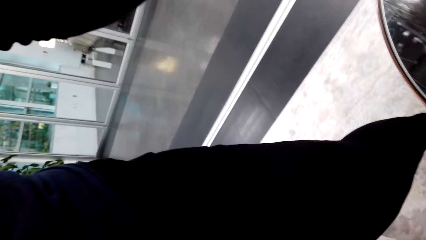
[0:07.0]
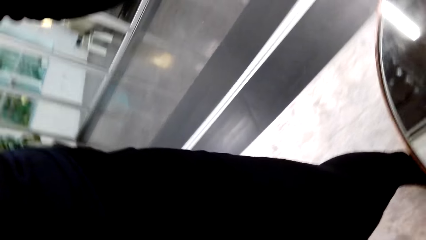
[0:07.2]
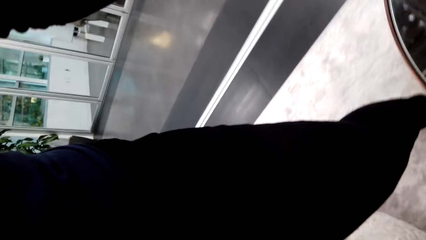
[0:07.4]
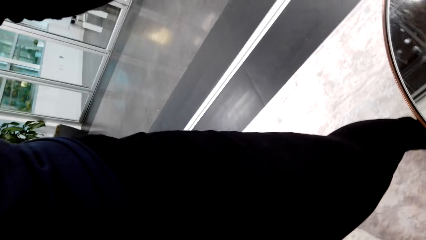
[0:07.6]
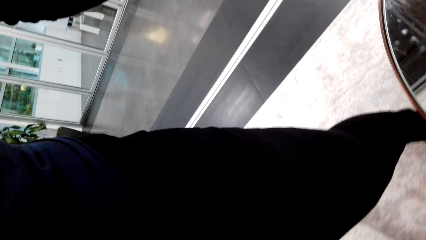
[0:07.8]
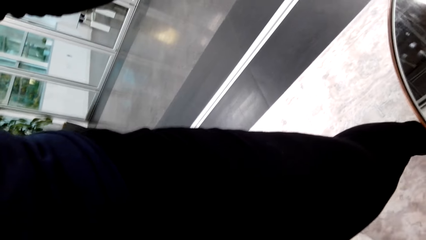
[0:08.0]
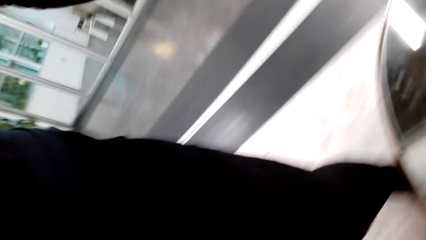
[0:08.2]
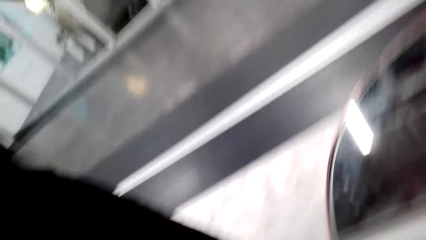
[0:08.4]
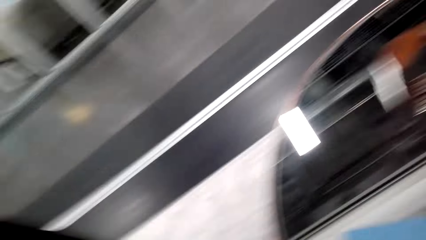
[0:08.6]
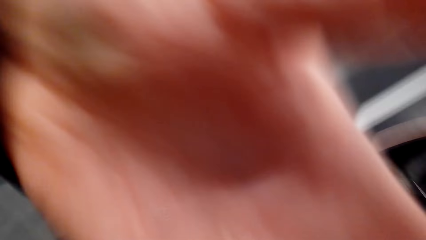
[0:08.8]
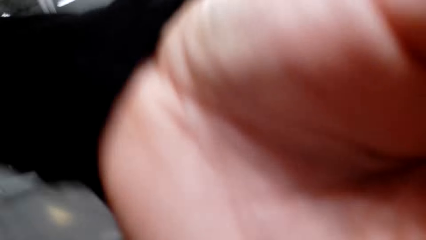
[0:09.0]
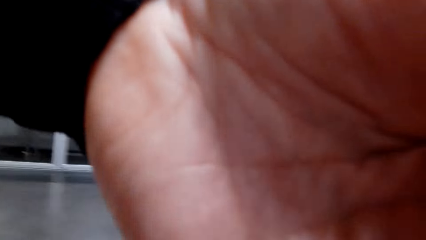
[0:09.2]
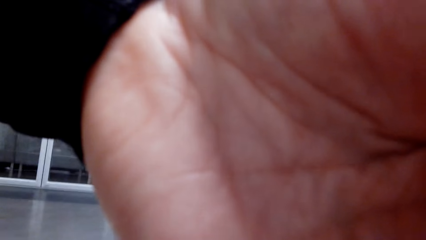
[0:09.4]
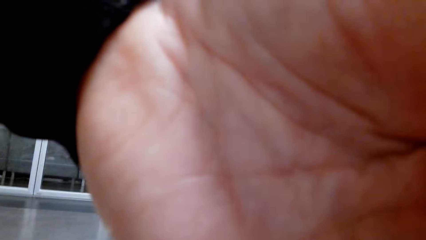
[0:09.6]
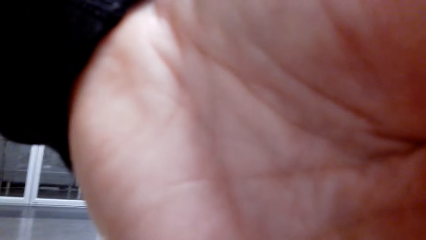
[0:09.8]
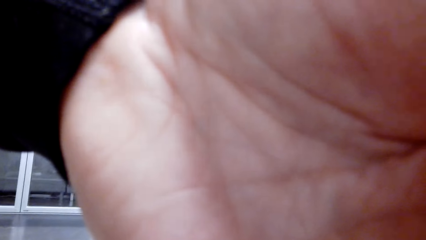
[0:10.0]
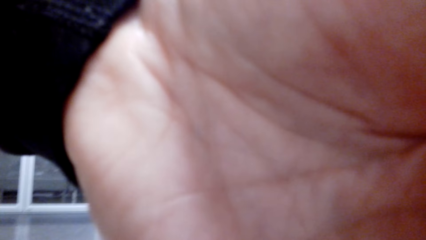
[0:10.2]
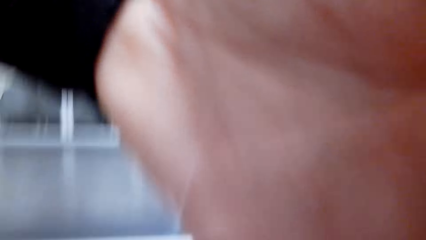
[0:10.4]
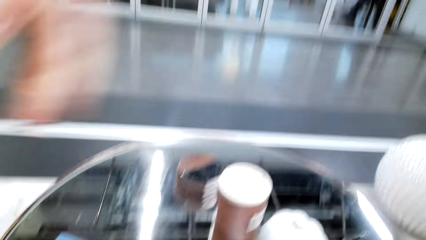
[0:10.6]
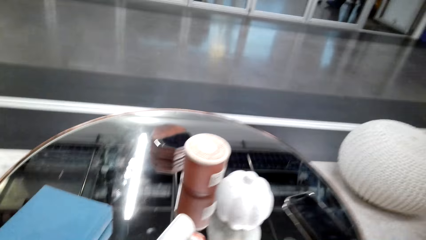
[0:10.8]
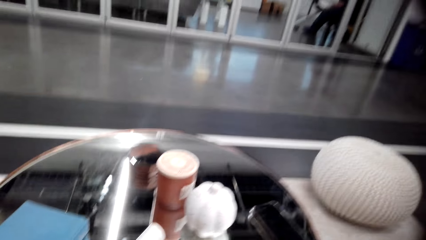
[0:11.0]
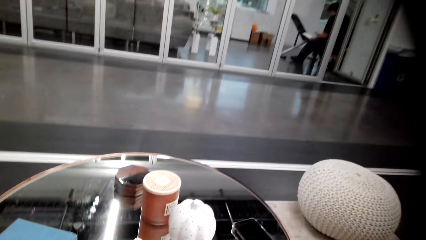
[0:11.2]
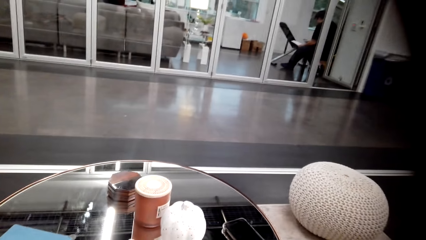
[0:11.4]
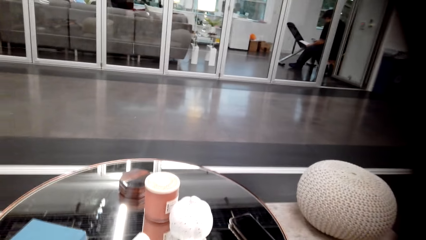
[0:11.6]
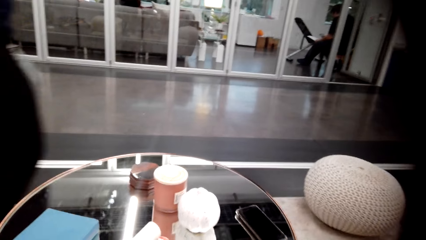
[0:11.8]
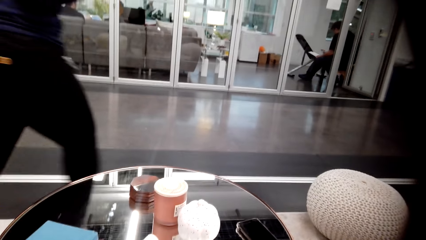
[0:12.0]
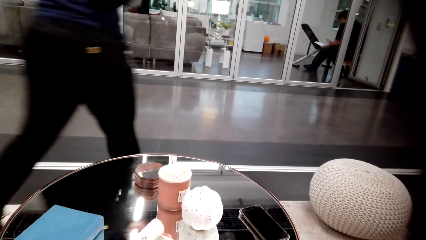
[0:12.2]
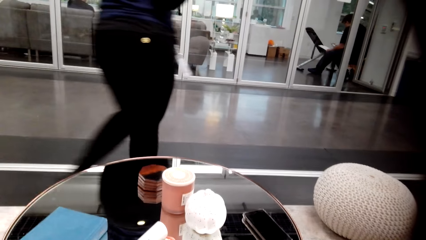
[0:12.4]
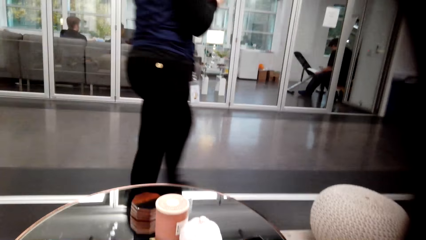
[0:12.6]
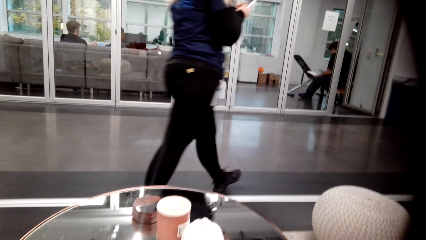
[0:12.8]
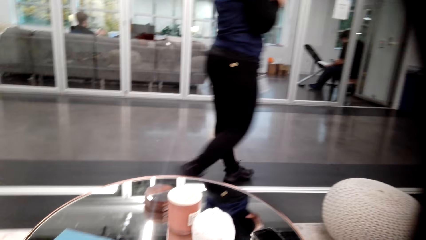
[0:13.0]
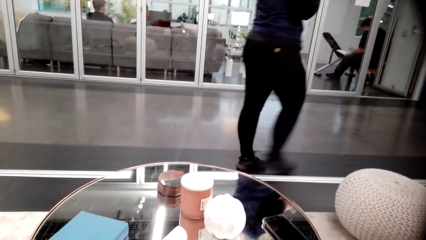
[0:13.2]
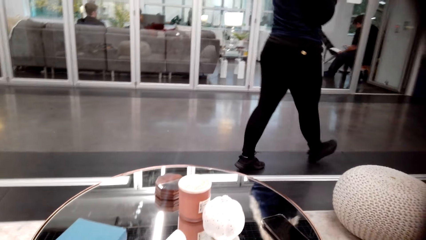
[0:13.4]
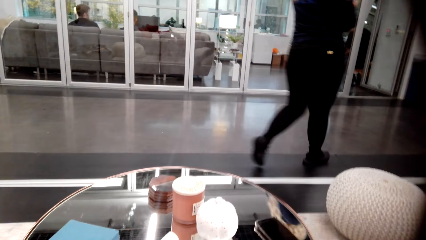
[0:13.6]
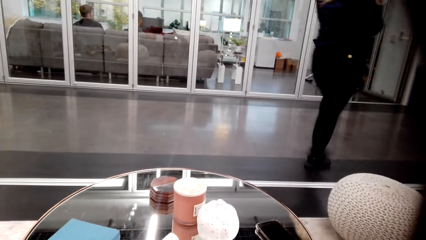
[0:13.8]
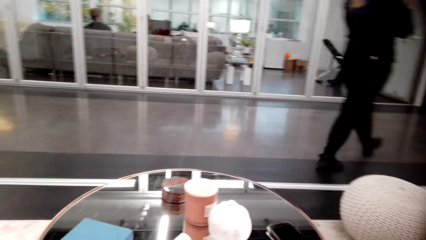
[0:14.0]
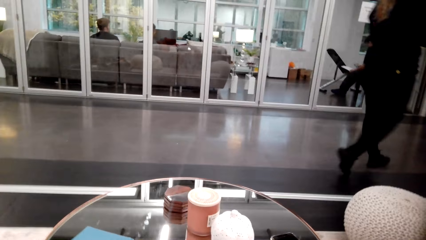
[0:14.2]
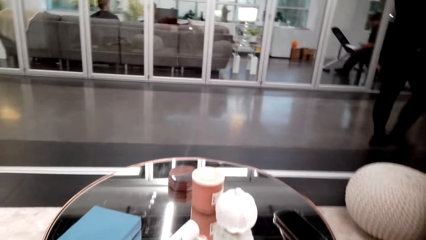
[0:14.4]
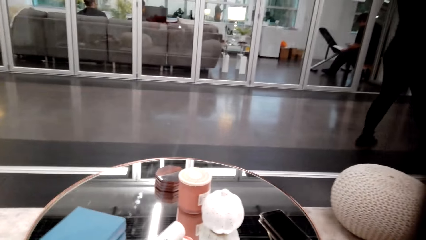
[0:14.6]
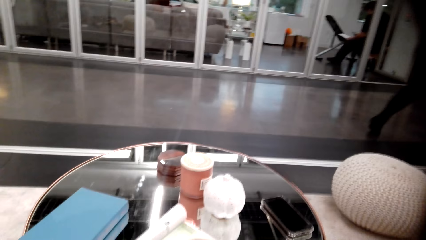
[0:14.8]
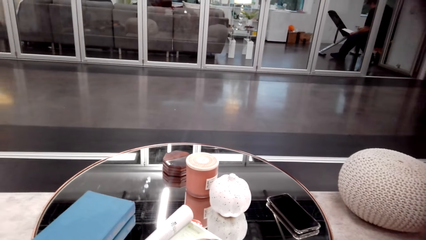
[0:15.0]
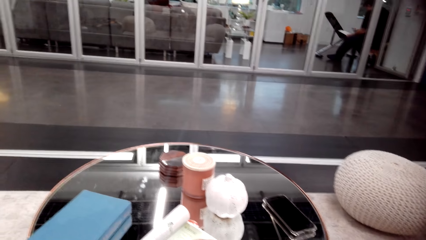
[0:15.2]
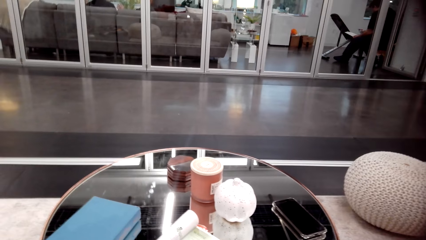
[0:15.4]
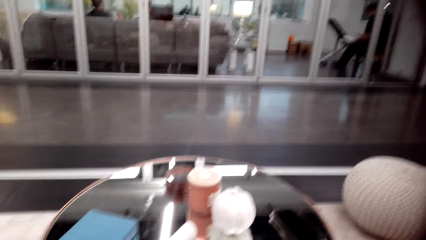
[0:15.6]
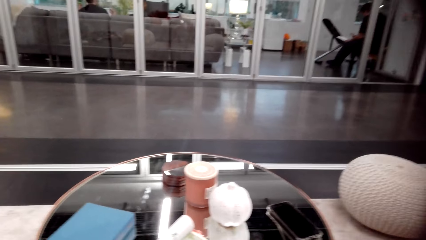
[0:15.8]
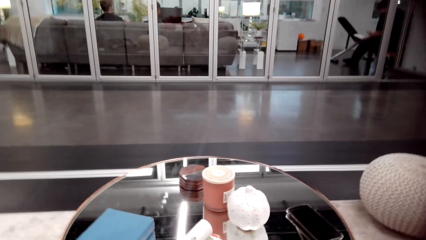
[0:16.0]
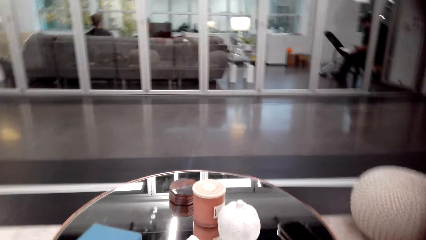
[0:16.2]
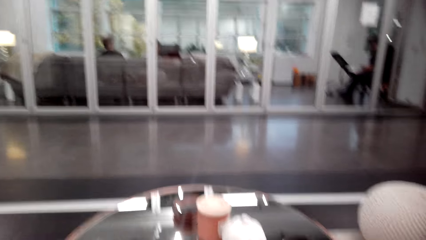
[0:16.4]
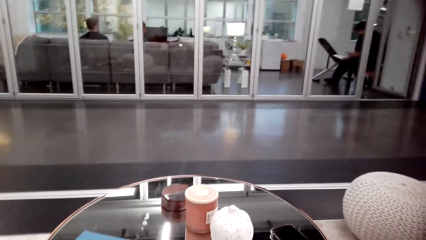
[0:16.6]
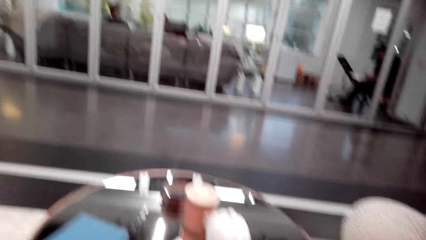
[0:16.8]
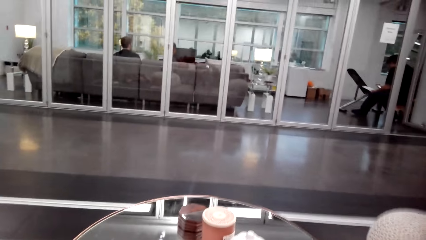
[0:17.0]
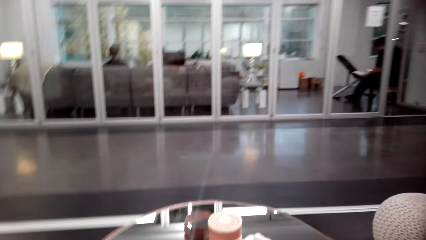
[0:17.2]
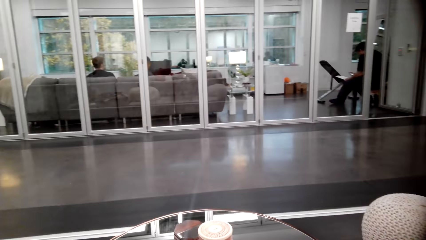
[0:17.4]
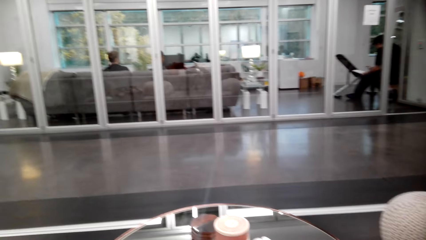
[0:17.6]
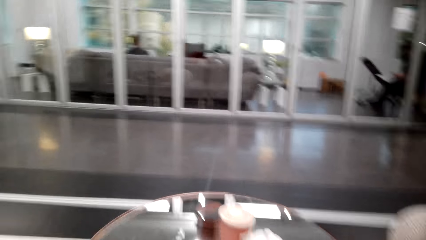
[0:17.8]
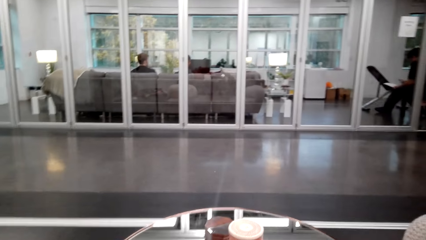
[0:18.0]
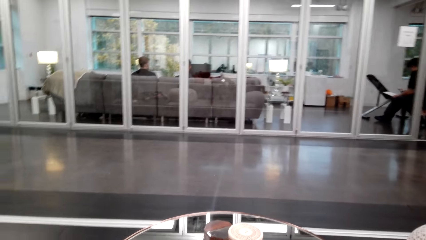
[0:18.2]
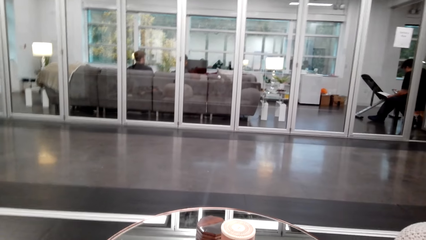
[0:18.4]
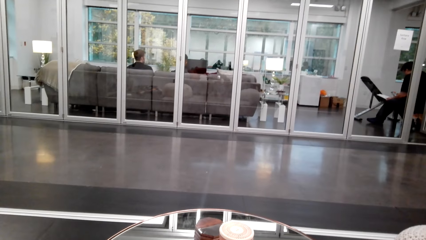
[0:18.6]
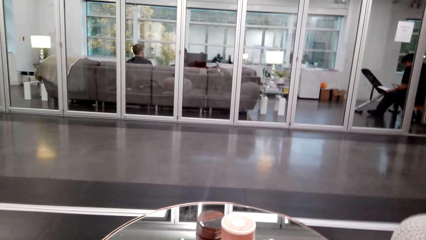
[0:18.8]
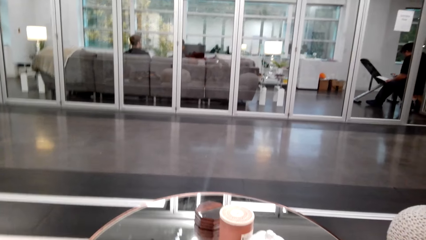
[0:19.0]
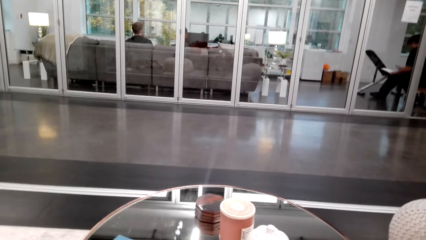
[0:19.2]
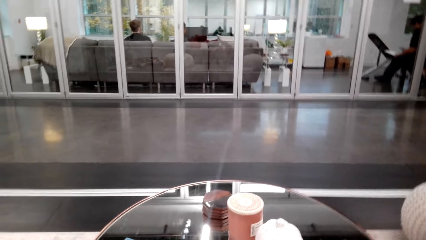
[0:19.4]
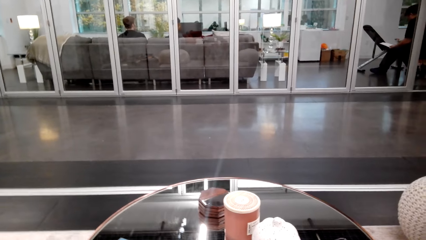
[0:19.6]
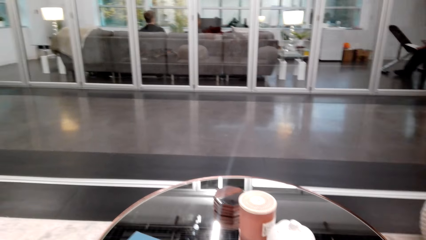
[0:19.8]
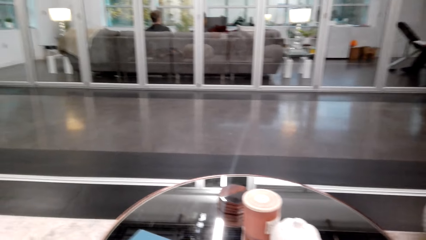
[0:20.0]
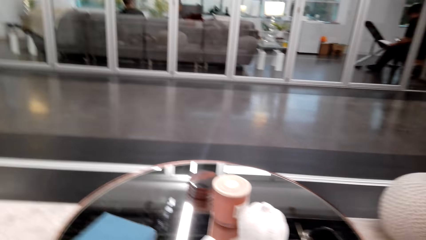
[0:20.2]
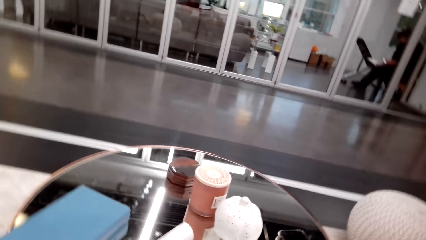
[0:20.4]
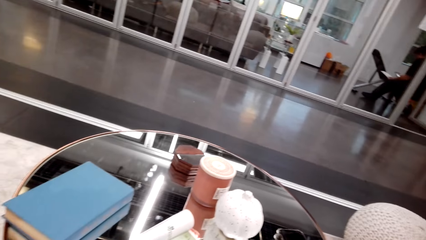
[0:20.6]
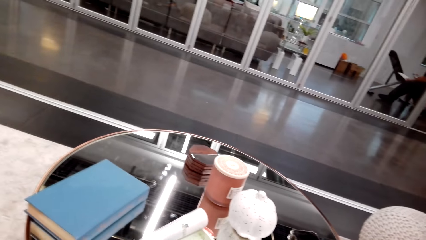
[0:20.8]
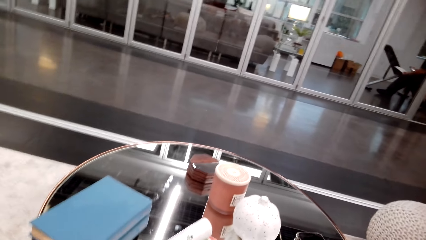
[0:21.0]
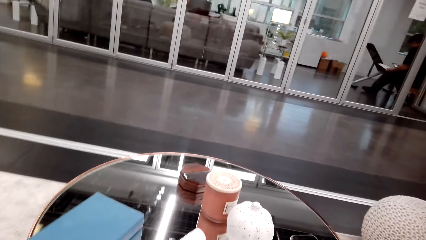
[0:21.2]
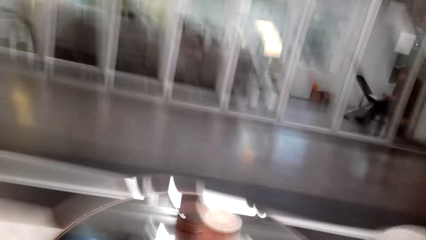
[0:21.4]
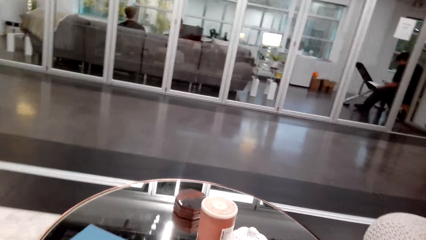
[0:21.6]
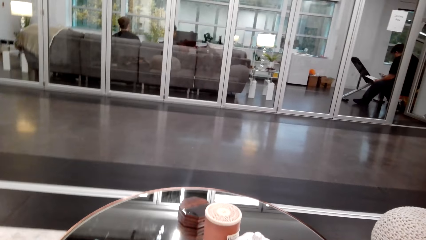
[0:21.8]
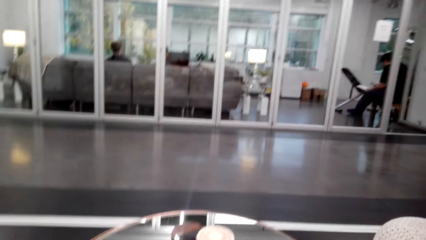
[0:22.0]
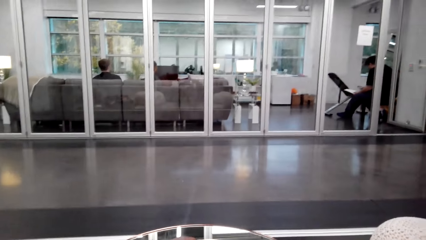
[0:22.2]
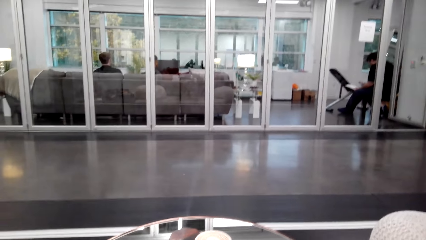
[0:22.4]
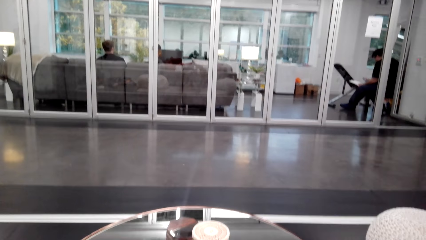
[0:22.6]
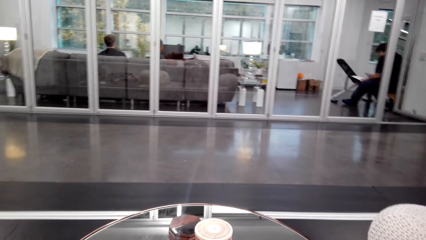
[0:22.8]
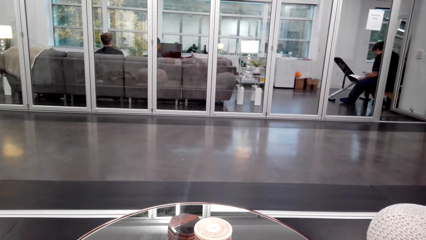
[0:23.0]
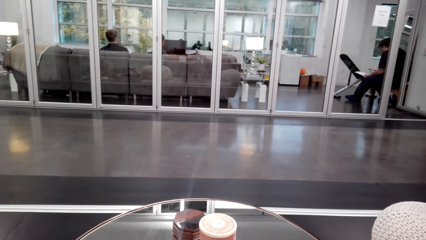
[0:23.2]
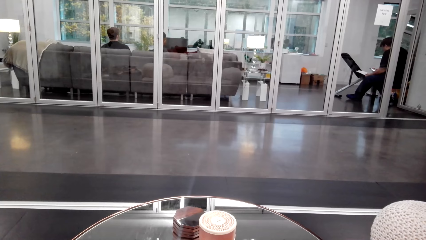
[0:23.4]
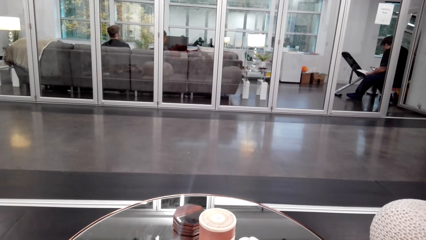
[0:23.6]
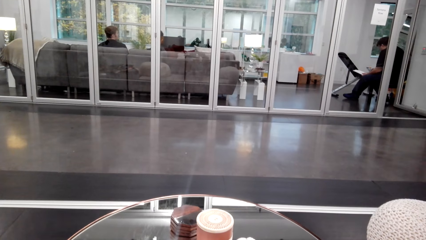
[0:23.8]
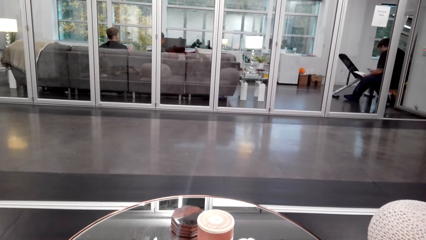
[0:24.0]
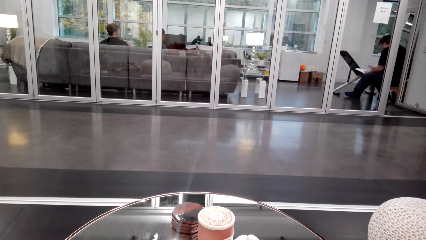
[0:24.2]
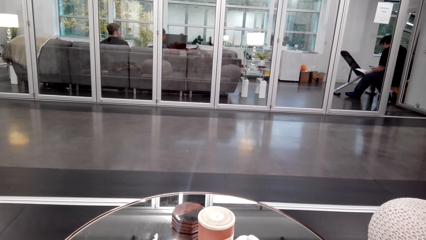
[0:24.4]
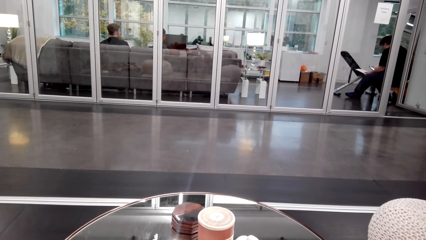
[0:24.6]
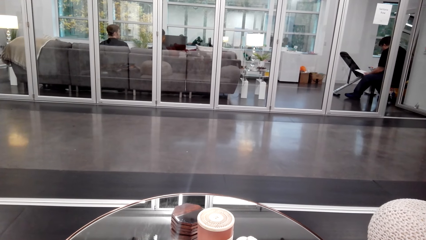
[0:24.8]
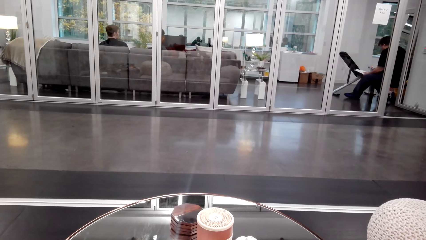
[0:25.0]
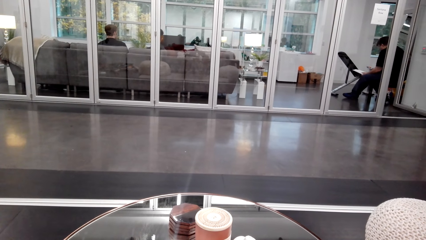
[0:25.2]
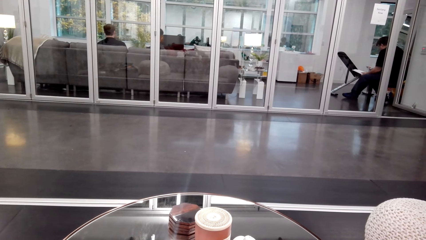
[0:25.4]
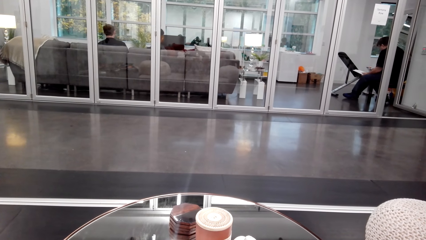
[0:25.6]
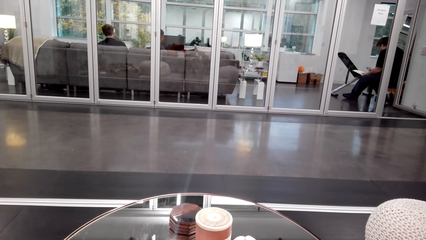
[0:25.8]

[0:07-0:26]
A man picks up the camera. The camera wearer looks around the house. A person walks away. A woman walks around the house. The camera wearer fixes the camera. They prepare the camera.
